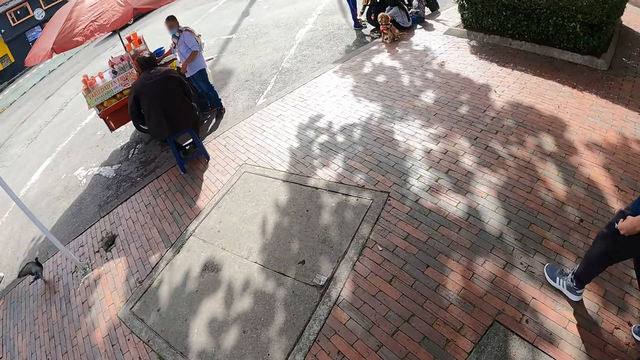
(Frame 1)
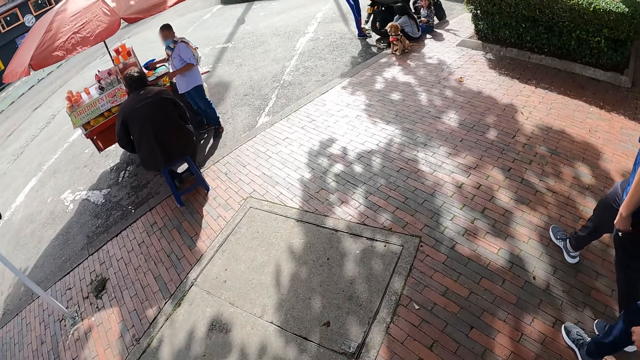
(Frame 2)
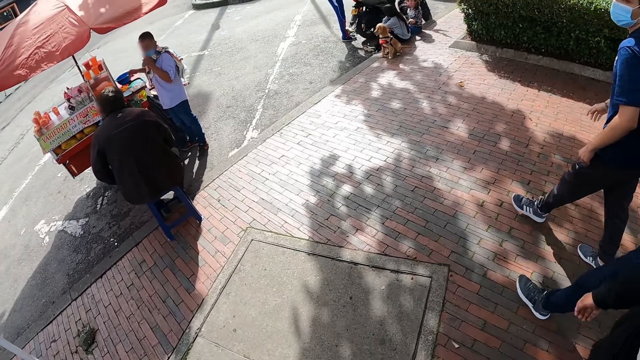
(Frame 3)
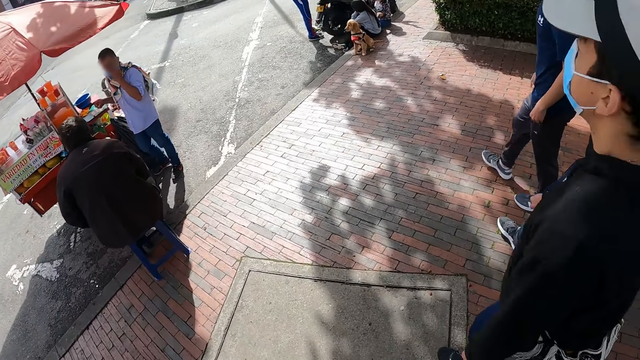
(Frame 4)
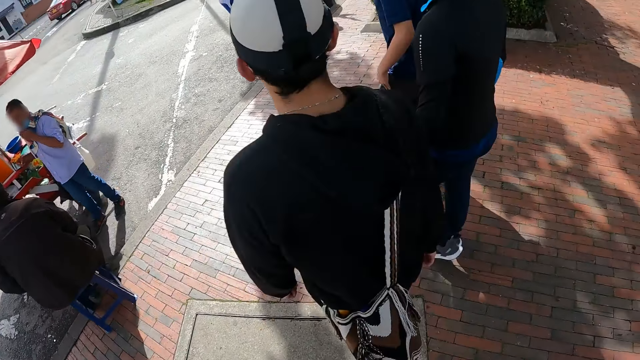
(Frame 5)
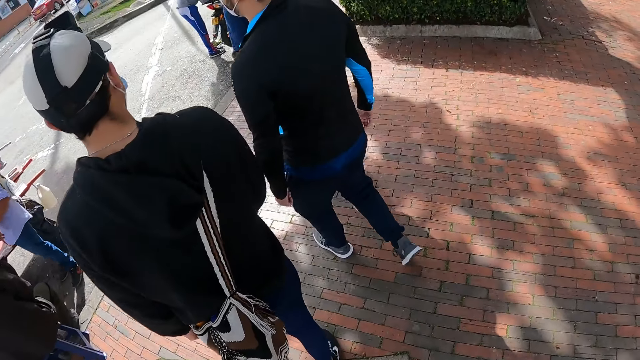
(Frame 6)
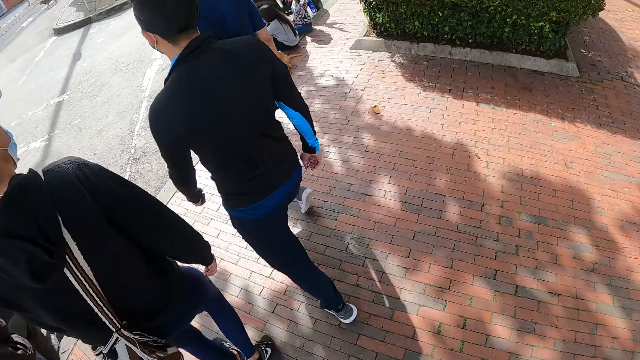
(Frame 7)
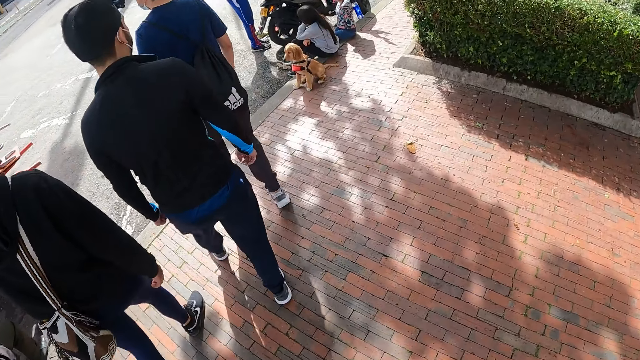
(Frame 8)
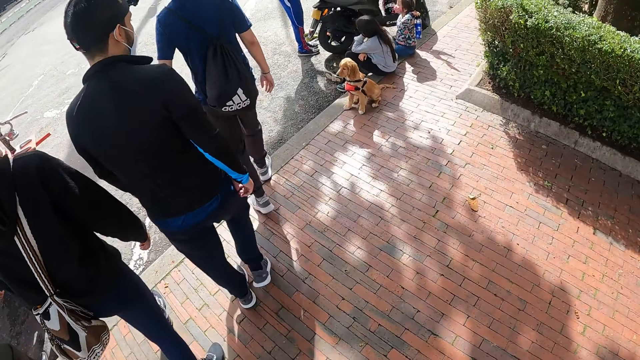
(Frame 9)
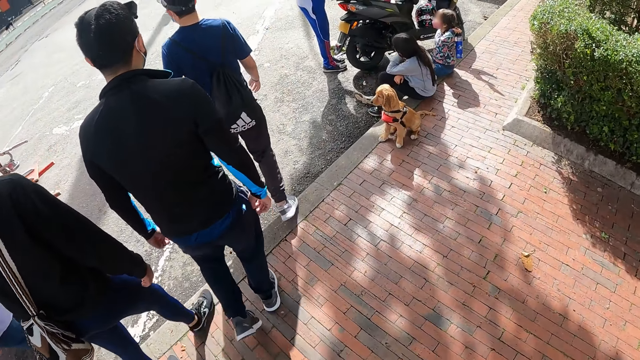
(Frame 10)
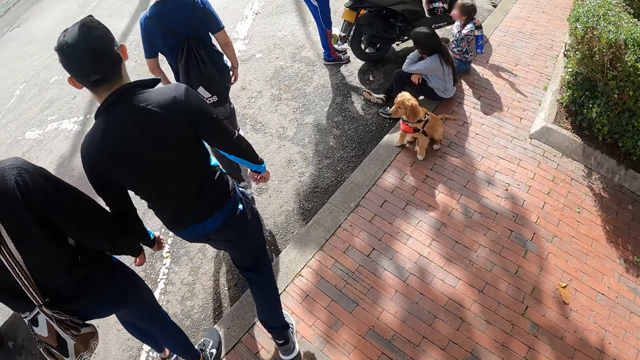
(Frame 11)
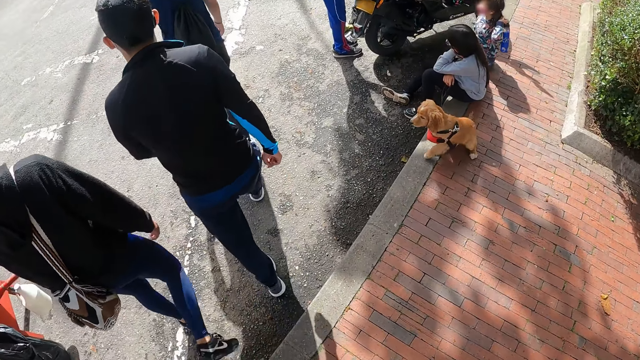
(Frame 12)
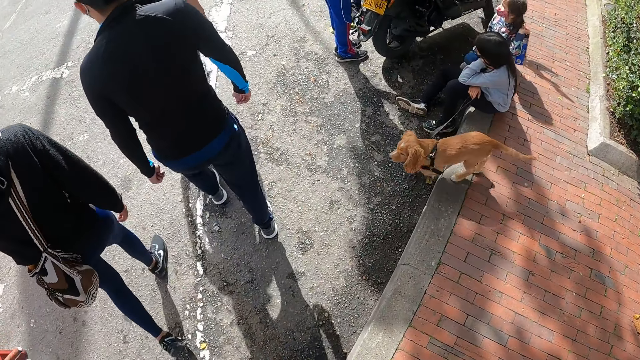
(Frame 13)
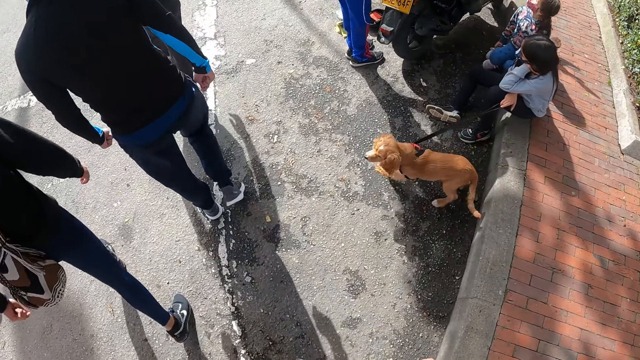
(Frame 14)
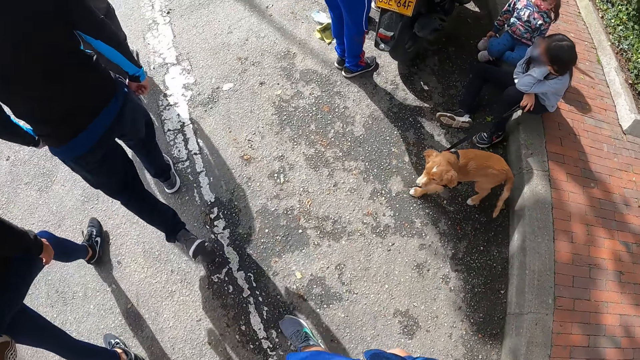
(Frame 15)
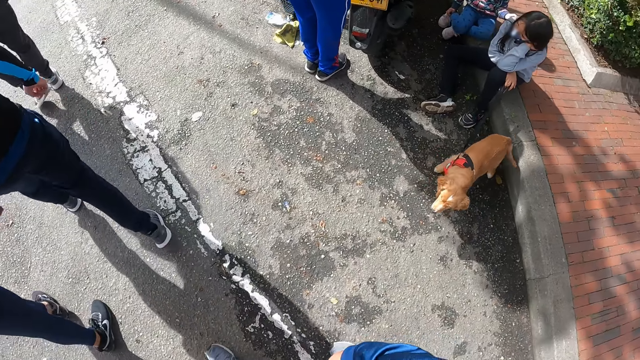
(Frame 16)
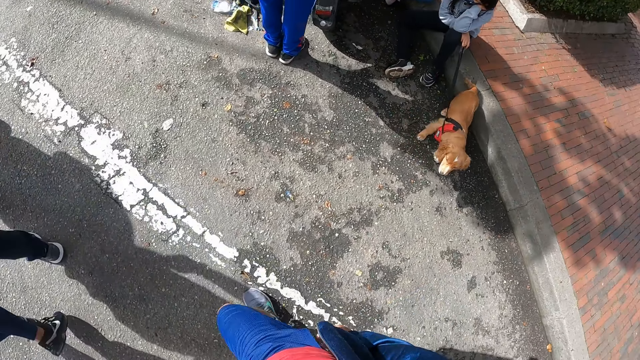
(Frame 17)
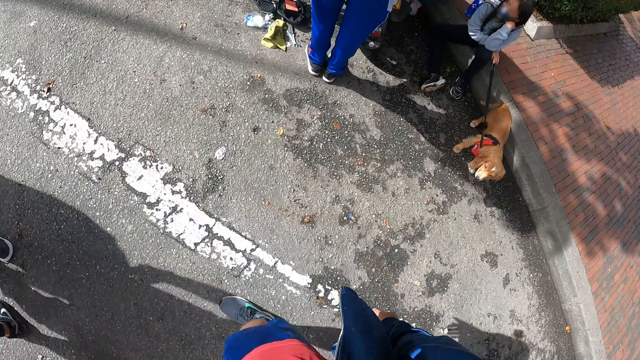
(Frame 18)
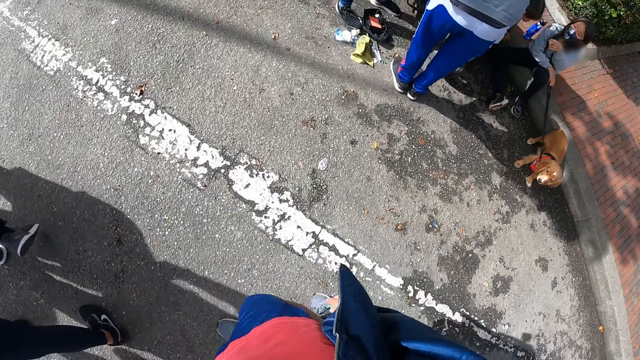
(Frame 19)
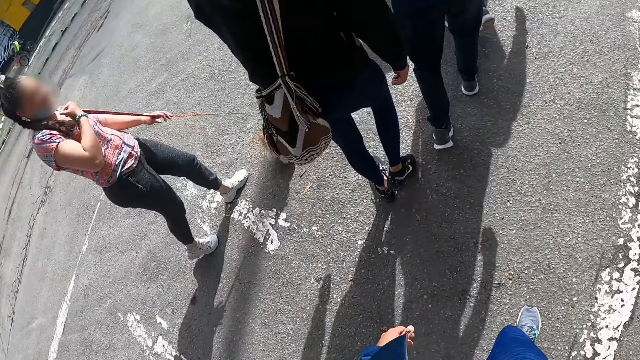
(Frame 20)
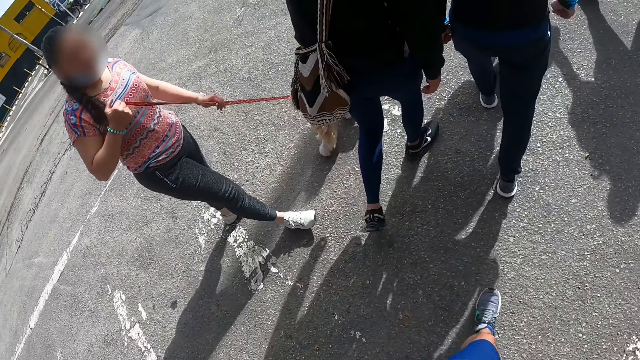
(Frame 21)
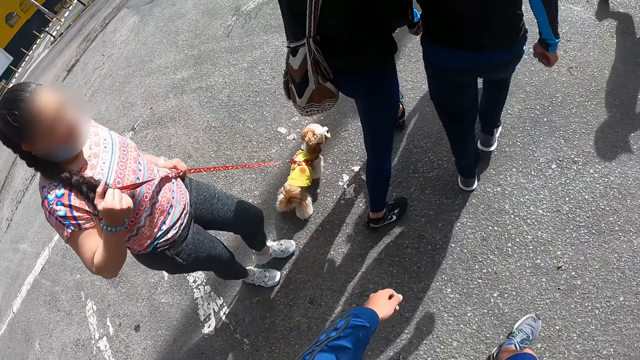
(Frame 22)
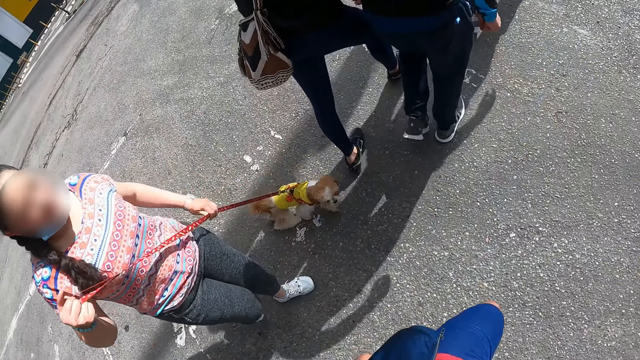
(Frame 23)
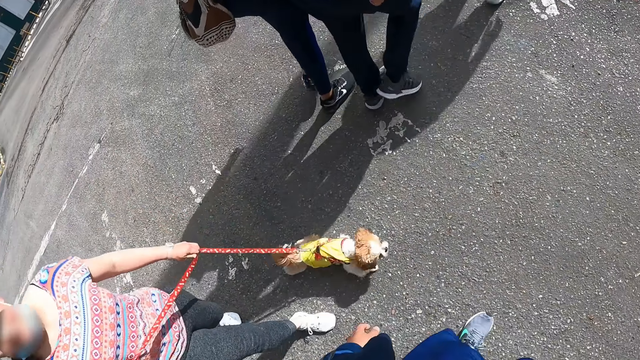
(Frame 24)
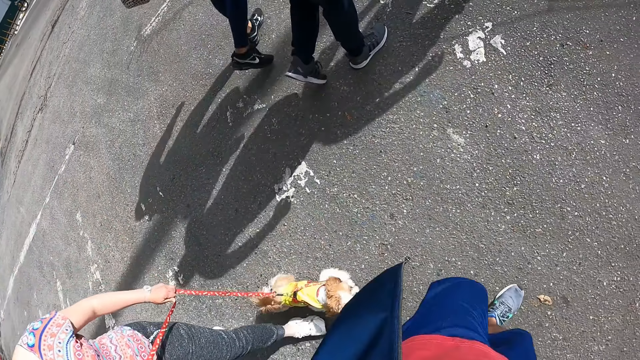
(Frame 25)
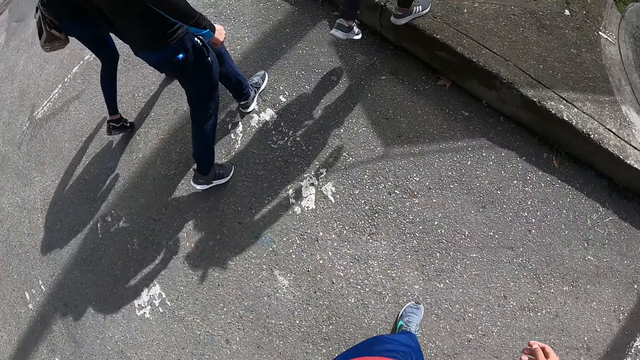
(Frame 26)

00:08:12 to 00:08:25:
A man walks towards the road. Another man walks towards the road. A third man walks towards the road. The camera wearer walks on the road. The third man walks on the road. The second man walks on the road. The first man walks on the road. The camera wearer walks on the road. They look around. A man walks on the road. The camera wearer walks on the road.

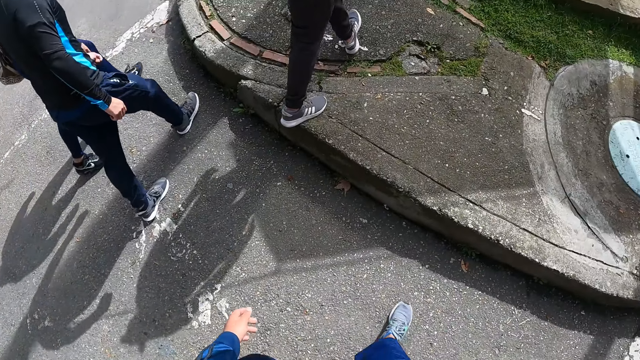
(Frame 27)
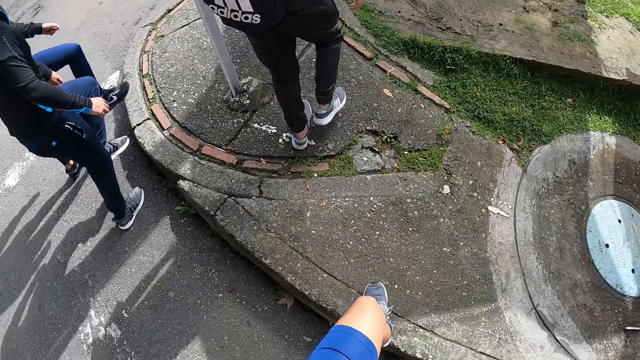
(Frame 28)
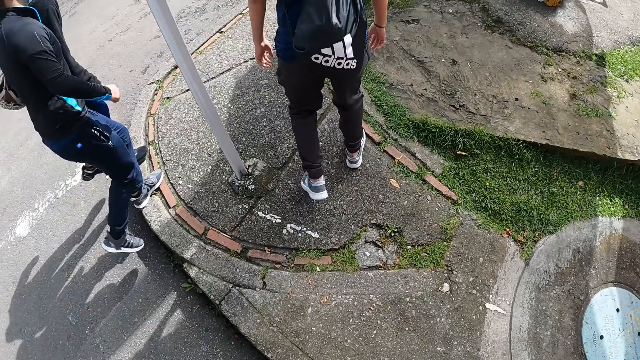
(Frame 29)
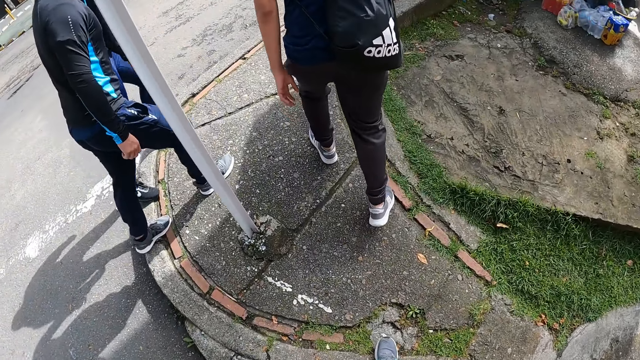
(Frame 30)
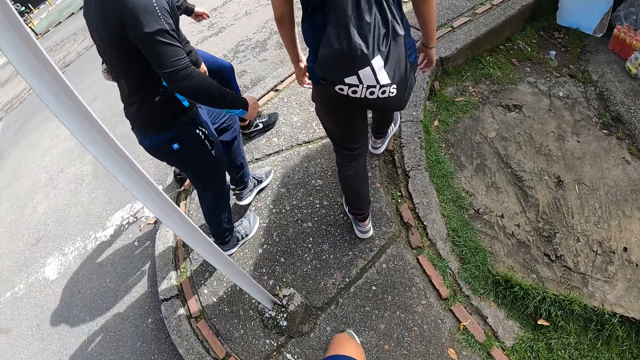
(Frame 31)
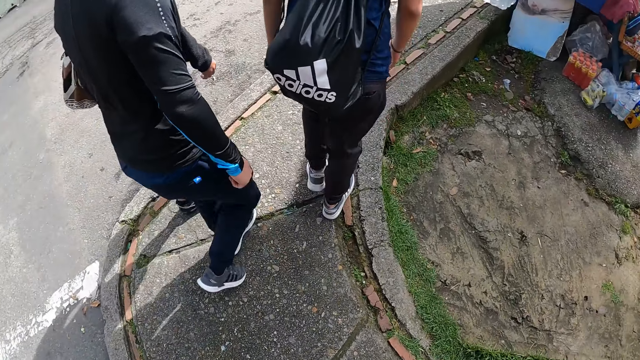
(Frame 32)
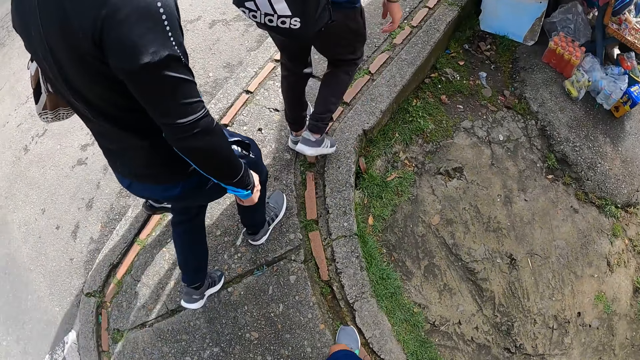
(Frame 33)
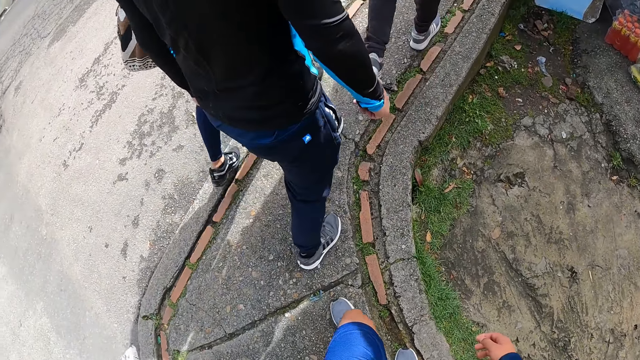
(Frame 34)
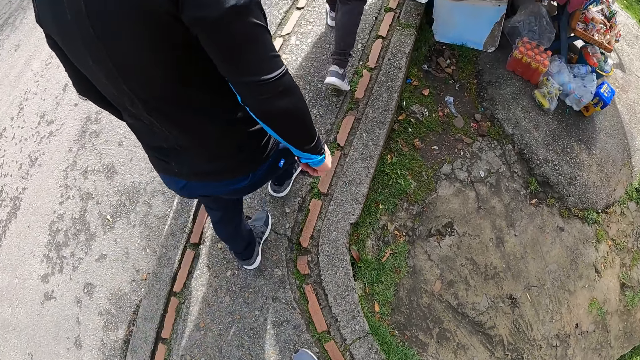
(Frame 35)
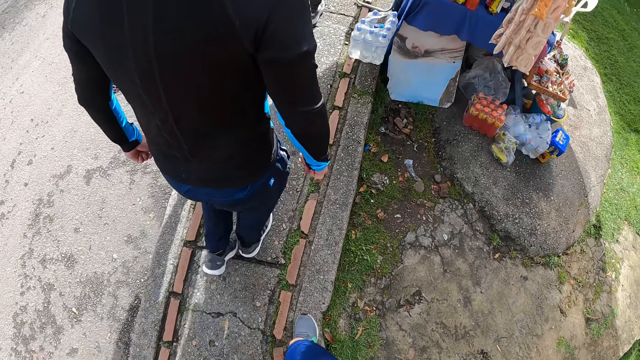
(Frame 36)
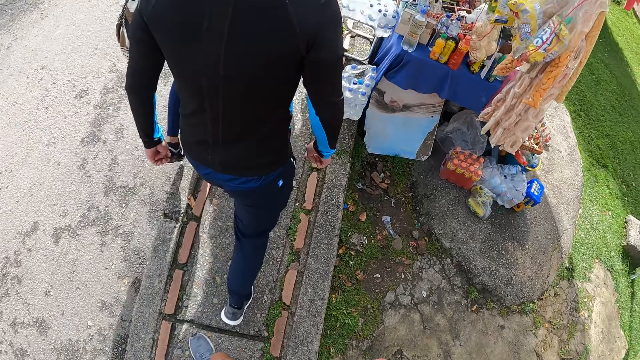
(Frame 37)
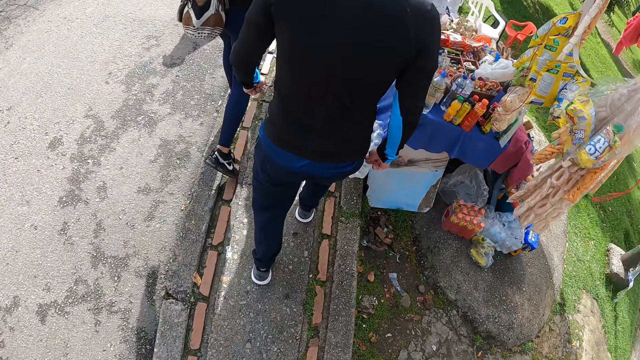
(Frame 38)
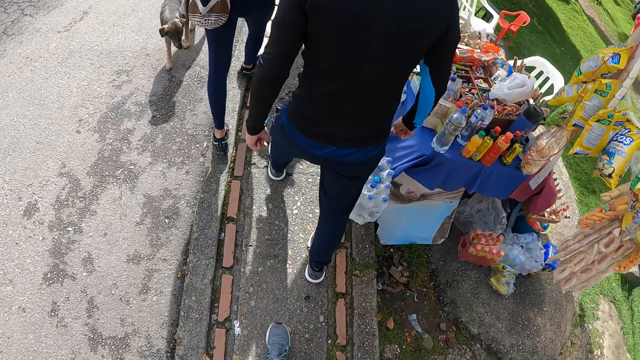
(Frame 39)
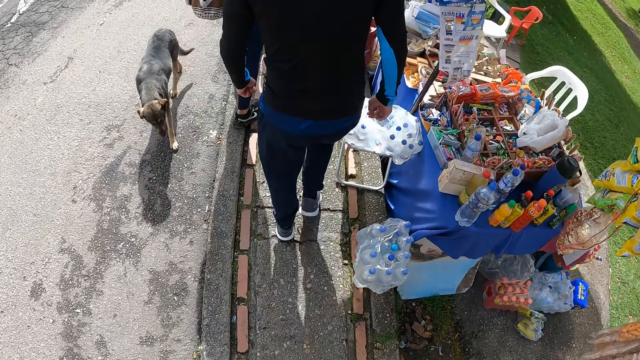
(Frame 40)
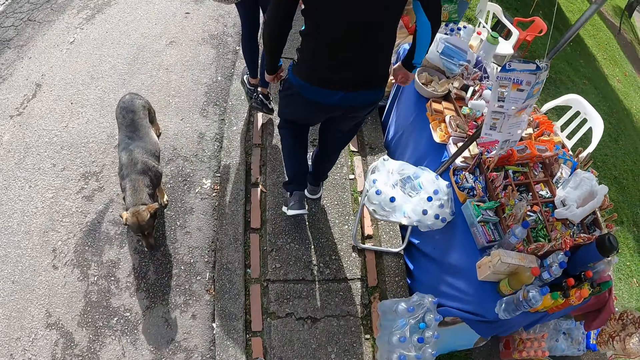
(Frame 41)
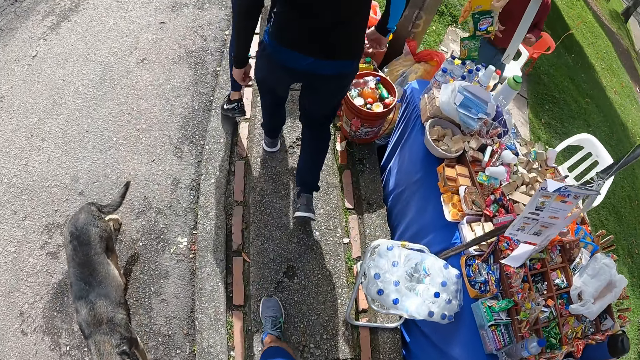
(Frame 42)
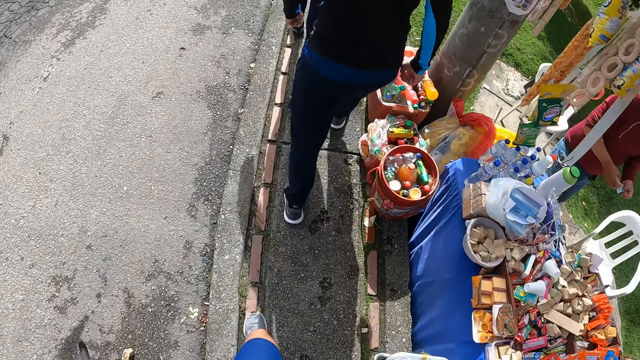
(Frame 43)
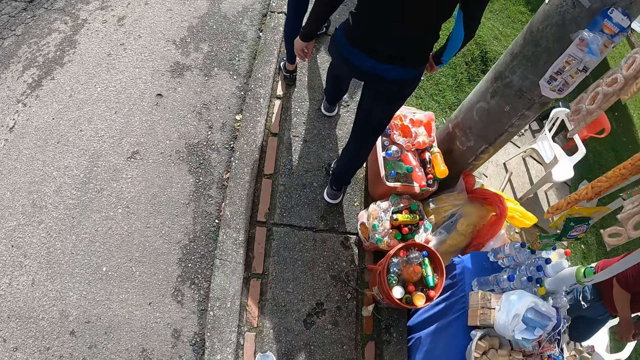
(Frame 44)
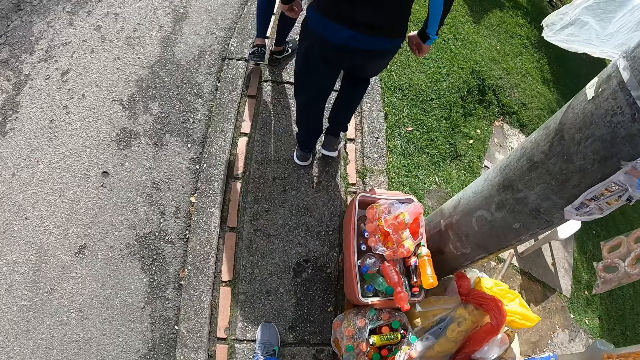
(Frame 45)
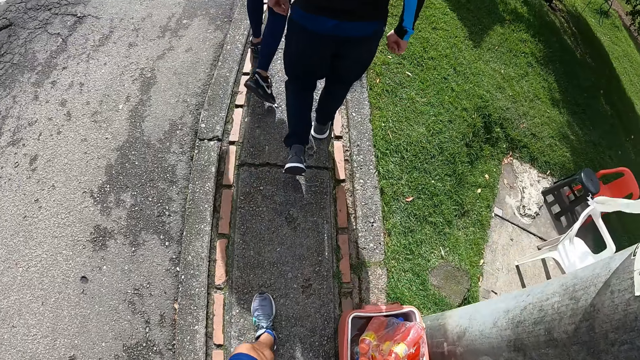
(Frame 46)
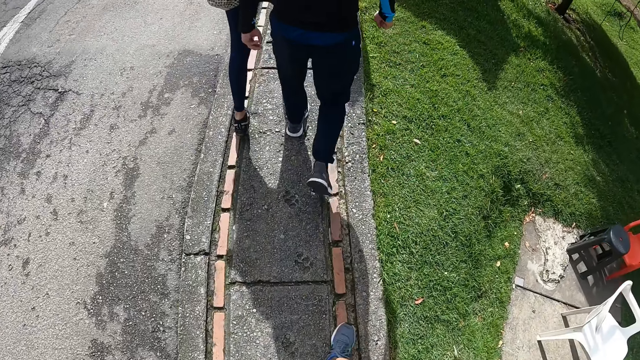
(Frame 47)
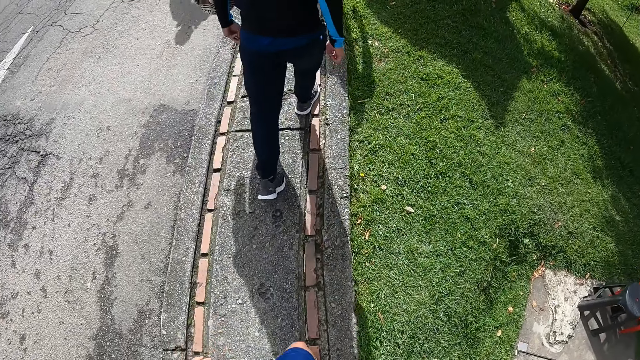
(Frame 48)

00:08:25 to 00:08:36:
A man walks towards the walkway. Another man walks towards the walkway. The camera wearer walks towards the walkway. A third man walks on the walkway. A man walks on the road. The camera wearer walks on the walkway. The first man walks on the walkway. The second man walks on the walkway.
